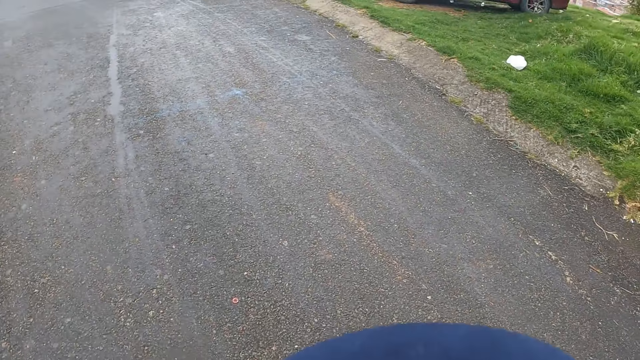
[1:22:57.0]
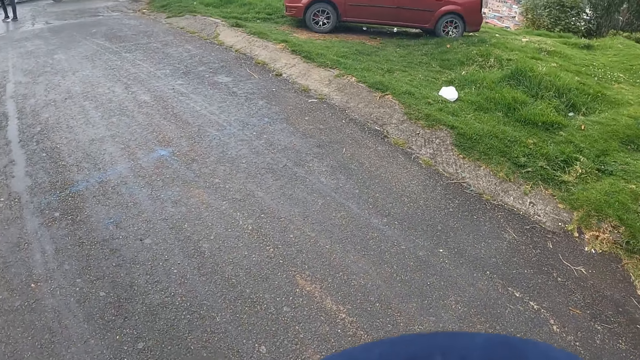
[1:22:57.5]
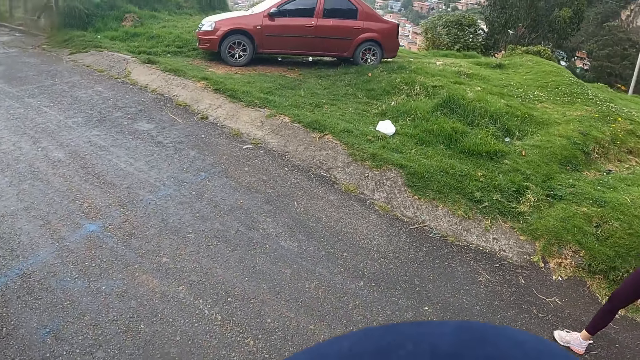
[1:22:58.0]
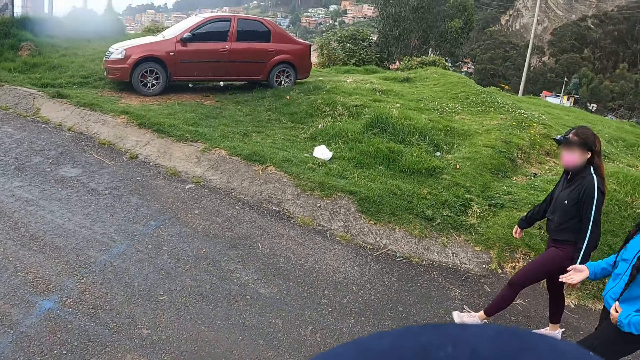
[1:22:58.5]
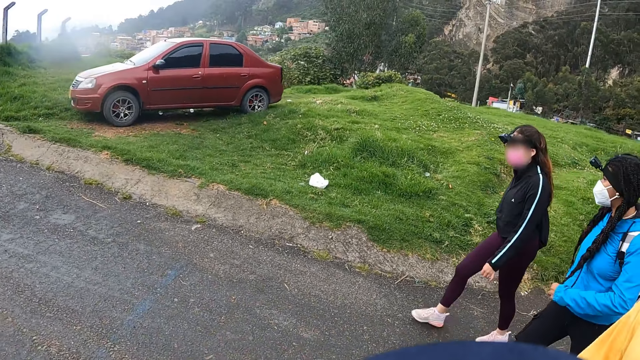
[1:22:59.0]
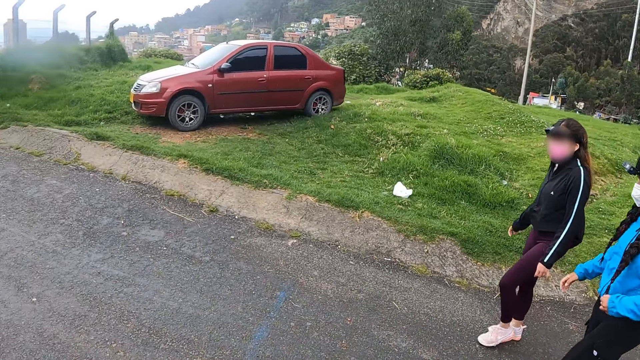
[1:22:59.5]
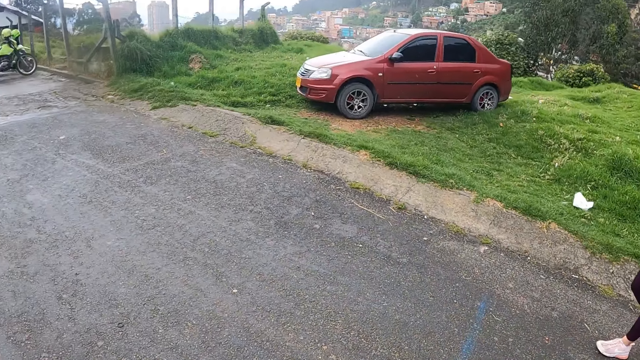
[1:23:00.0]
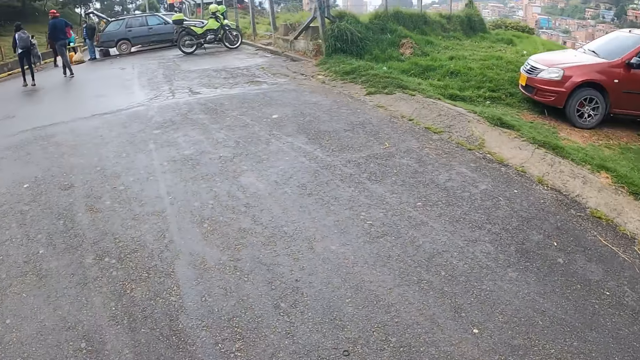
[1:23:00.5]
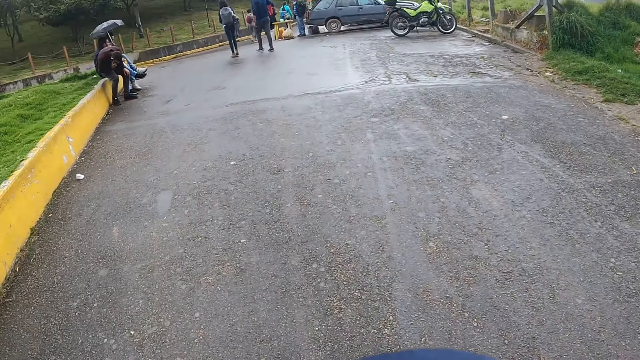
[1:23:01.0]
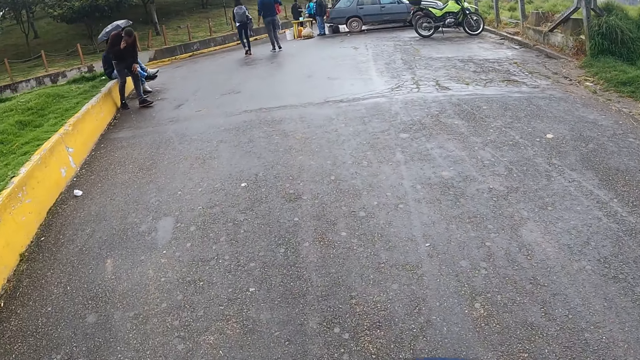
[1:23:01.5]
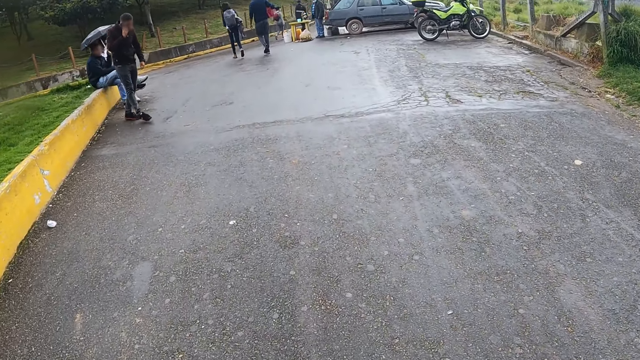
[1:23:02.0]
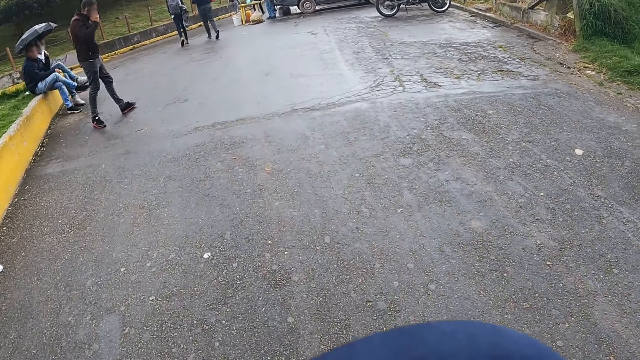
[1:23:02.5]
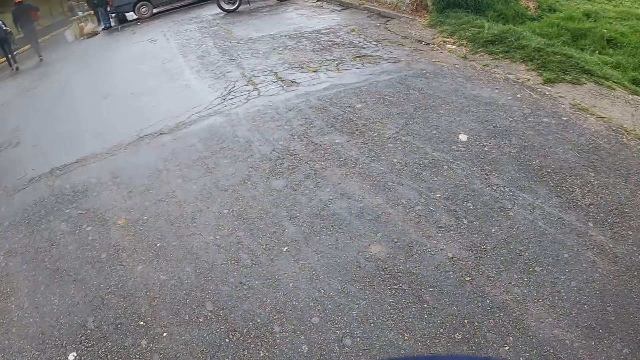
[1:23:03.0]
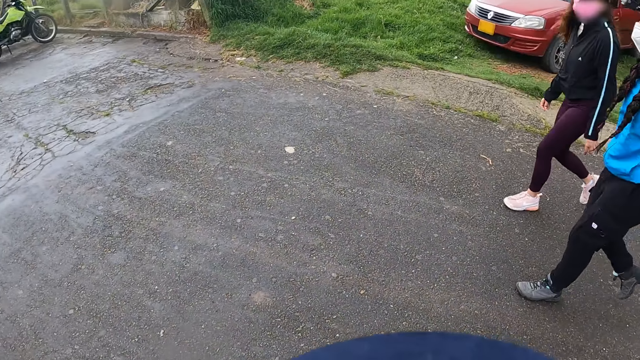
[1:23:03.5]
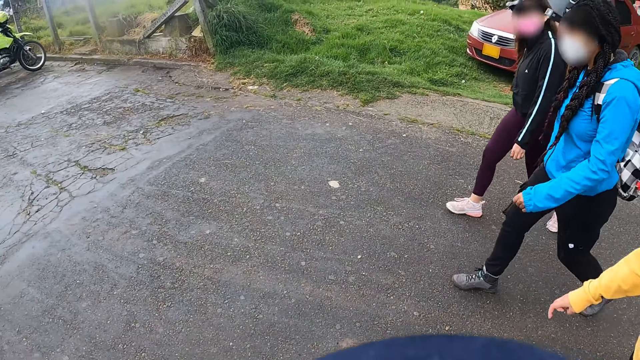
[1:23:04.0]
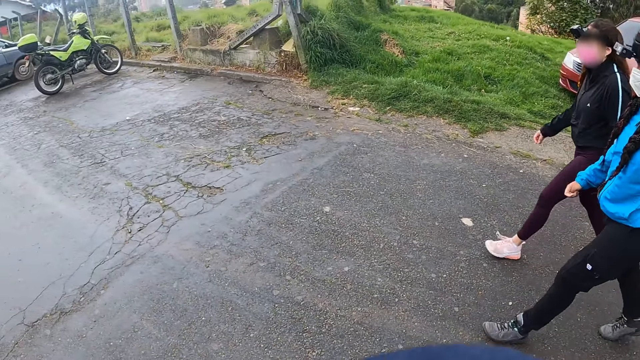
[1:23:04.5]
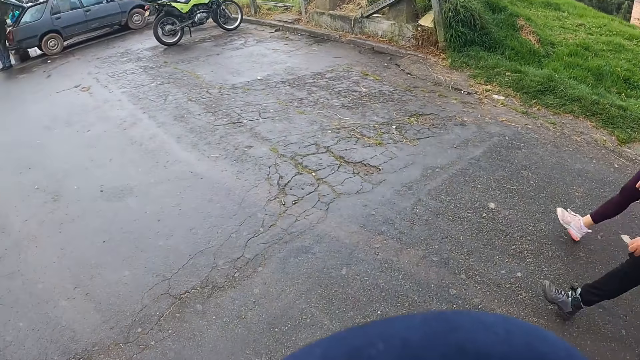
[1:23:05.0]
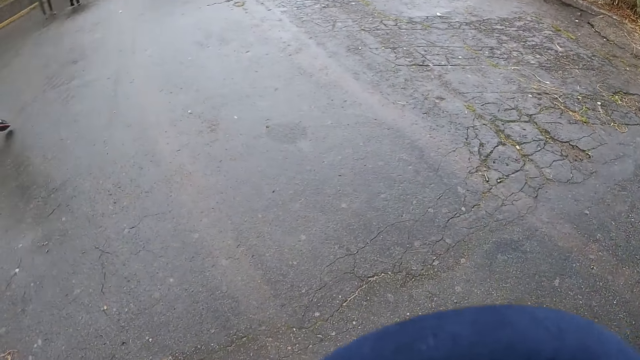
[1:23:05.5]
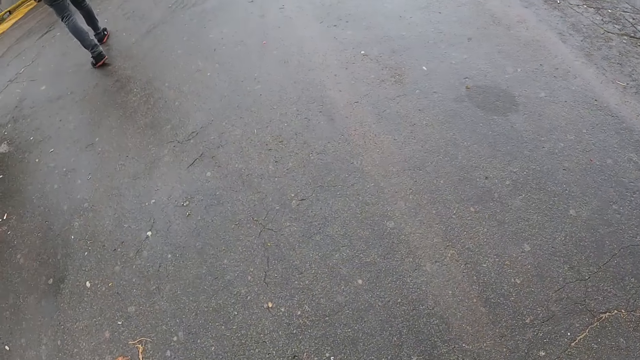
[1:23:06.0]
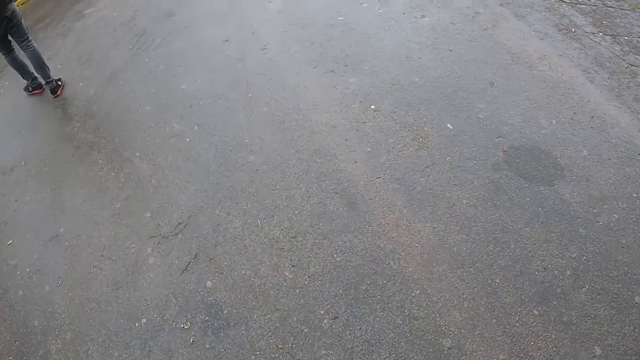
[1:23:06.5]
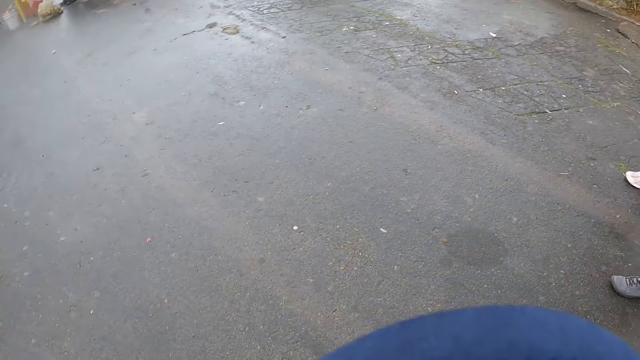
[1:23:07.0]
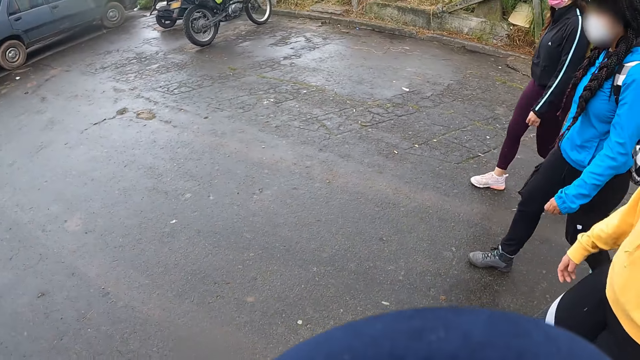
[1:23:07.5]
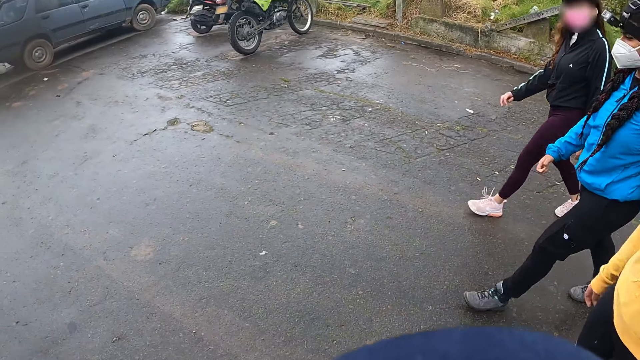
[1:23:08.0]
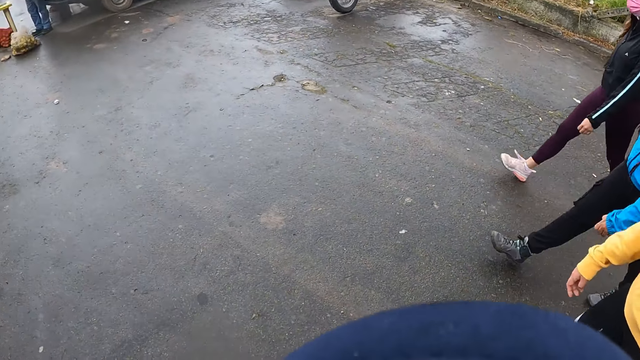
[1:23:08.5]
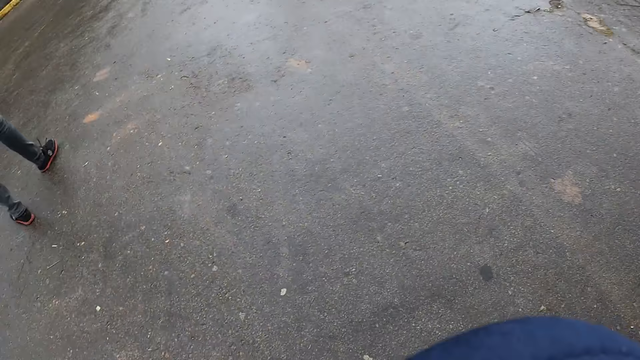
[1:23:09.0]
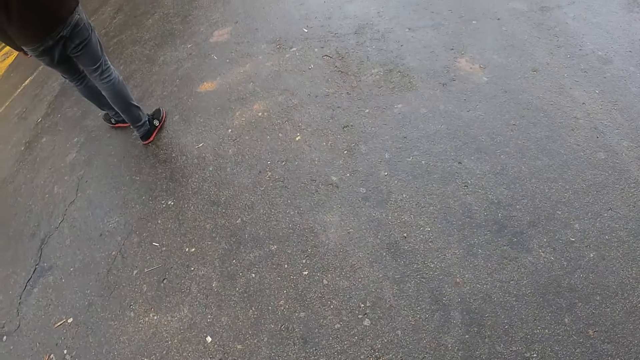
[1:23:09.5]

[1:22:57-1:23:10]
Three women walk on the road. The camera wearer walks on the road. A man operates a phone with his right hand. The three women walk on the road. The camera wearer walks on the road.

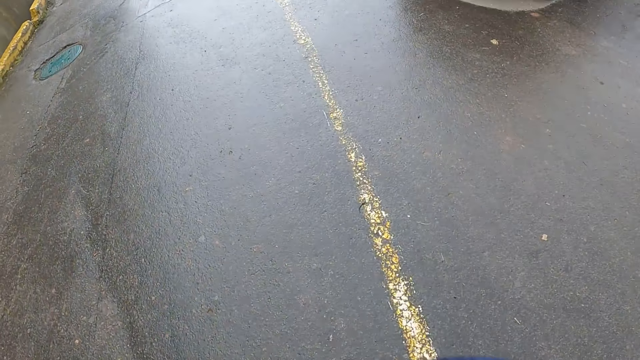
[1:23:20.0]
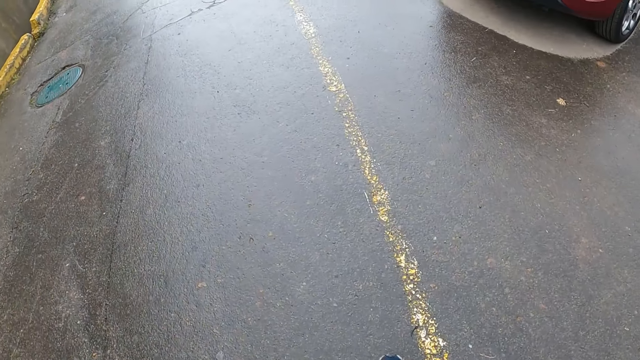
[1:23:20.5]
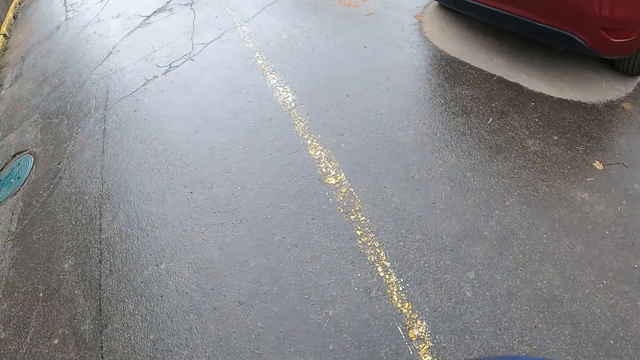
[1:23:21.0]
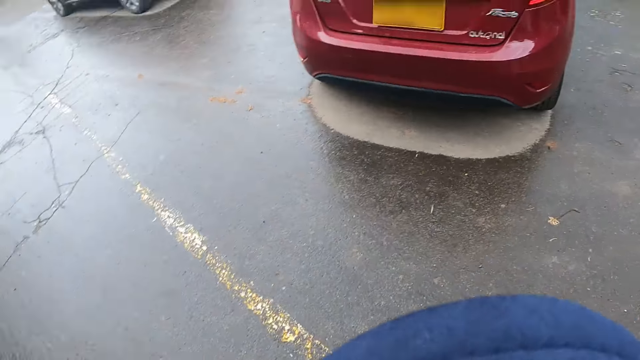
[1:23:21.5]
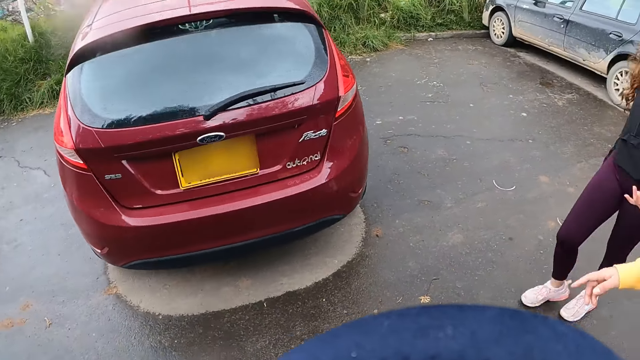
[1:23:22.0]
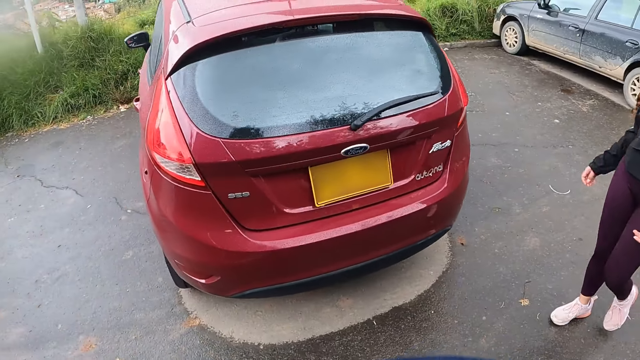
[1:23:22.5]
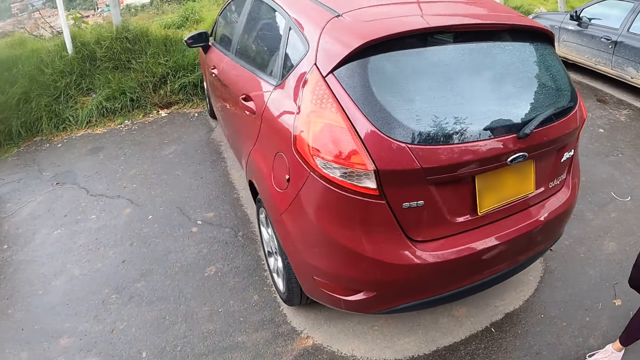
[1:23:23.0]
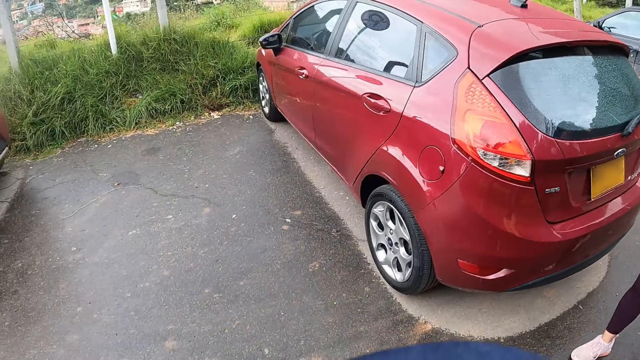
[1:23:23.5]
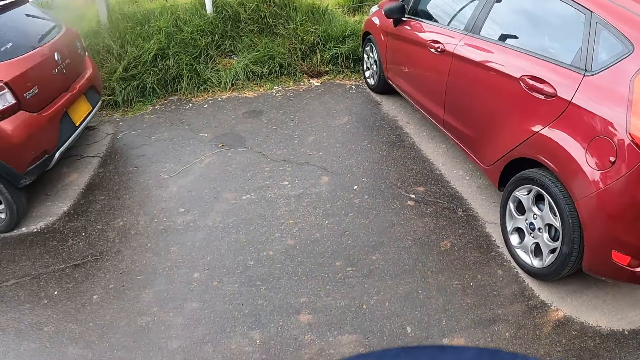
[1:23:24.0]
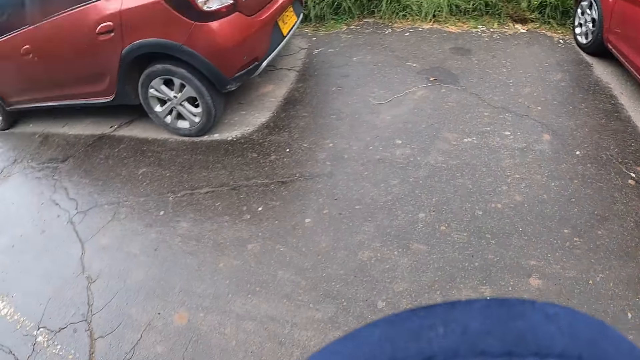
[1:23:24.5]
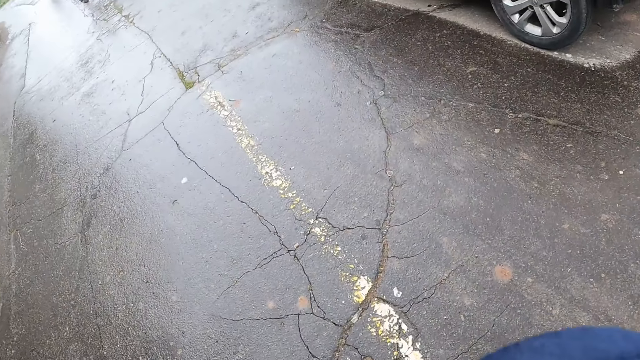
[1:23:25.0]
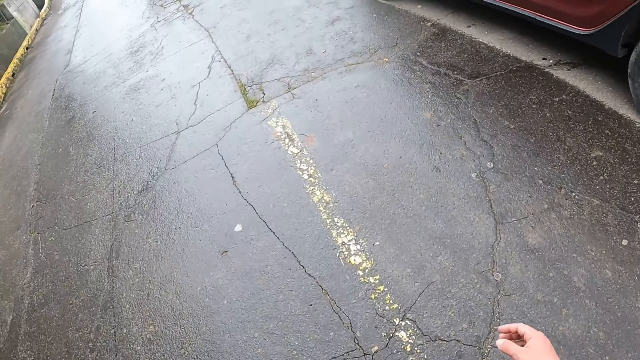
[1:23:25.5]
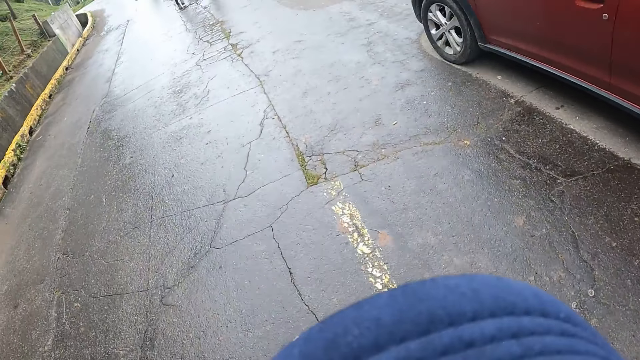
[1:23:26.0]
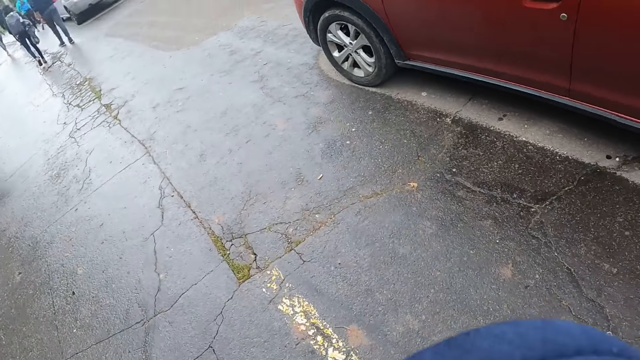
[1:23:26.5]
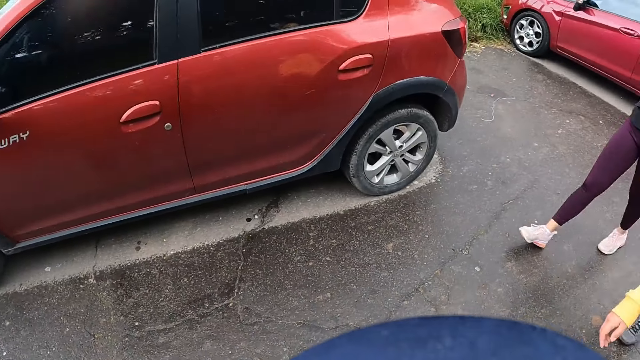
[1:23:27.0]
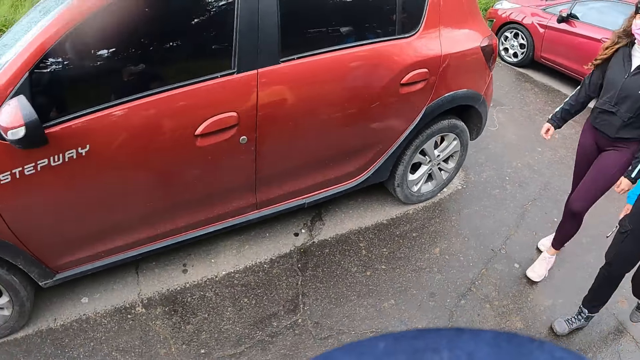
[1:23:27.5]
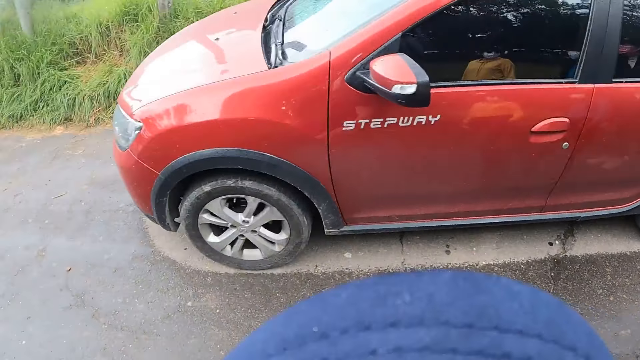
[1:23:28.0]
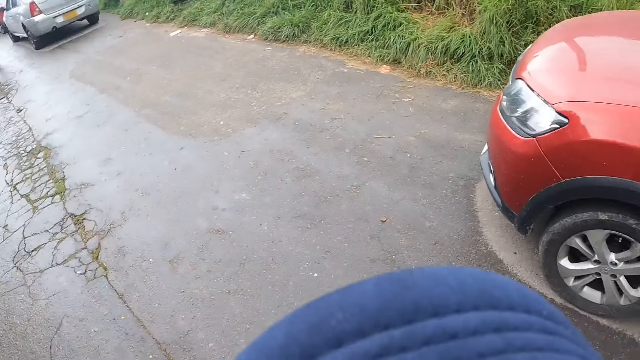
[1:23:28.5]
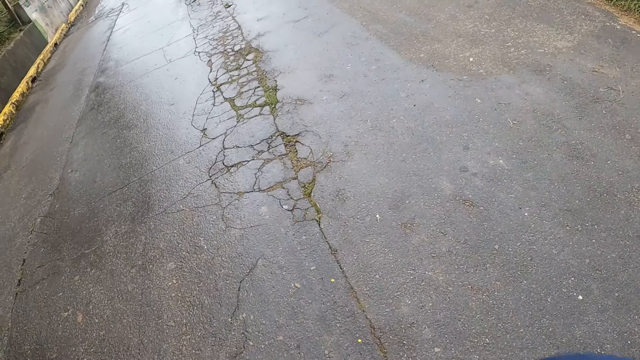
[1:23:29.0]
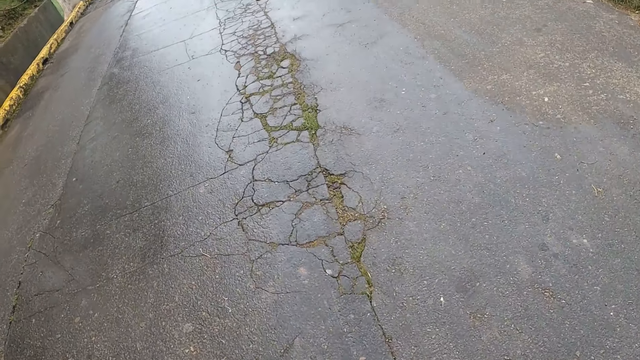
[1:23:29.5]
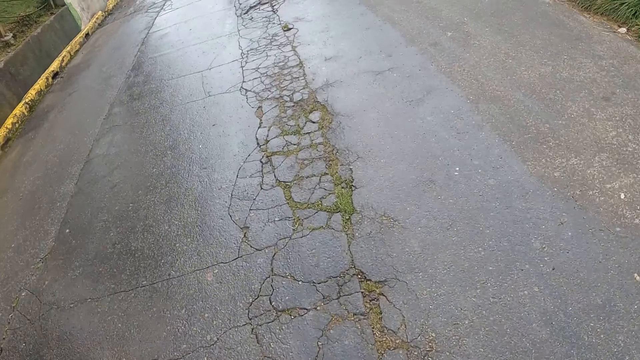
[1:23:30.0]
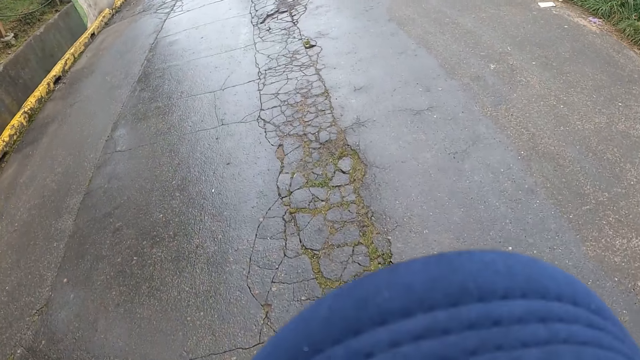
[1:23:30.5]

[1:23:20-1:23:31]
The camera wearer converses with a man. They walk on the road.
